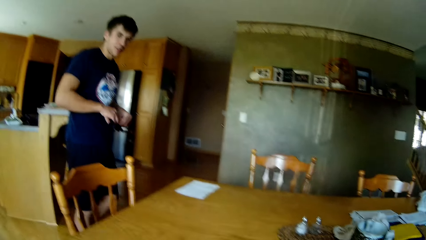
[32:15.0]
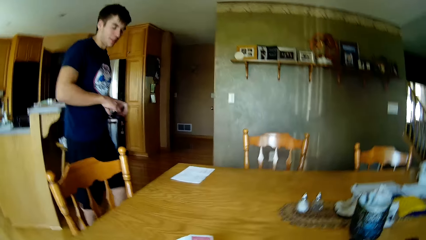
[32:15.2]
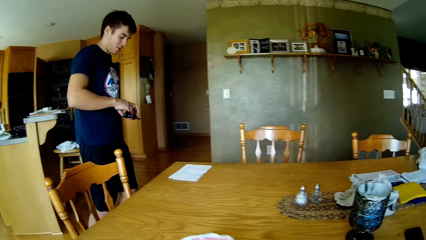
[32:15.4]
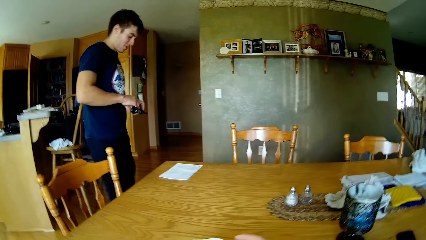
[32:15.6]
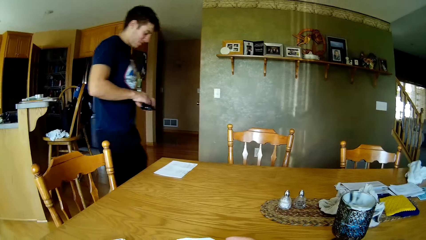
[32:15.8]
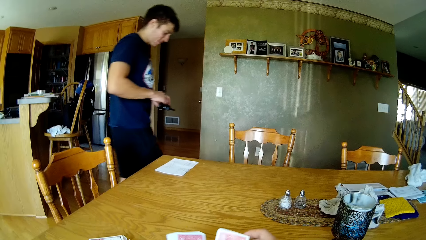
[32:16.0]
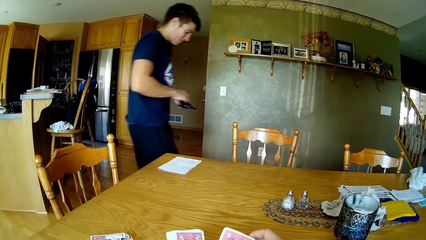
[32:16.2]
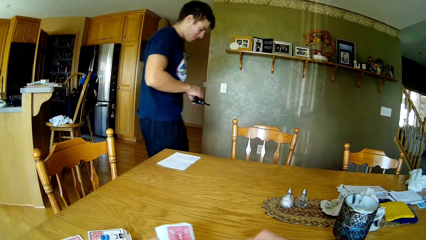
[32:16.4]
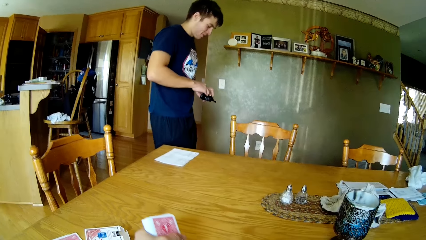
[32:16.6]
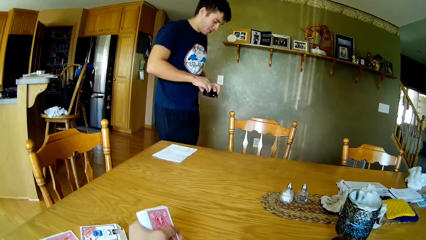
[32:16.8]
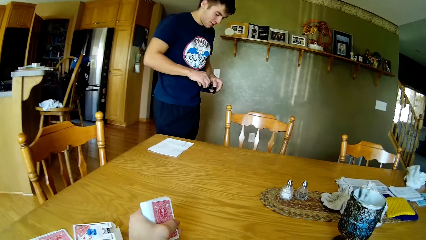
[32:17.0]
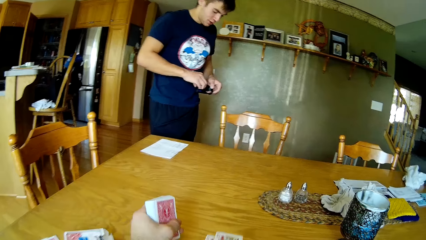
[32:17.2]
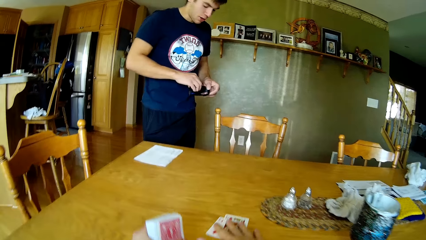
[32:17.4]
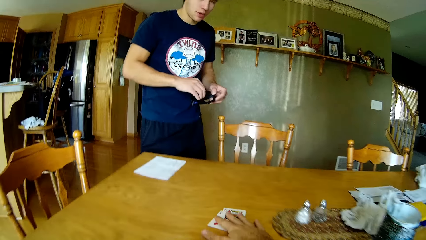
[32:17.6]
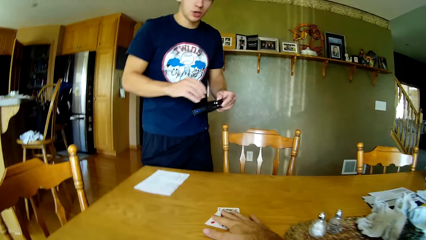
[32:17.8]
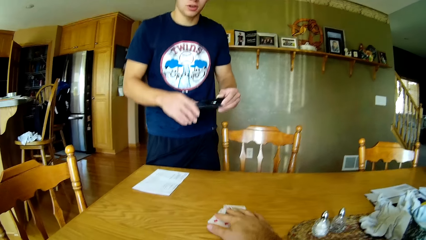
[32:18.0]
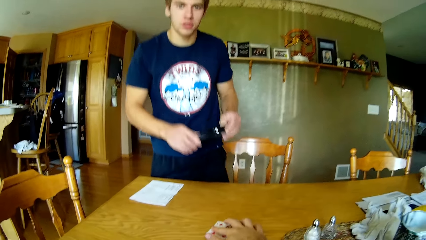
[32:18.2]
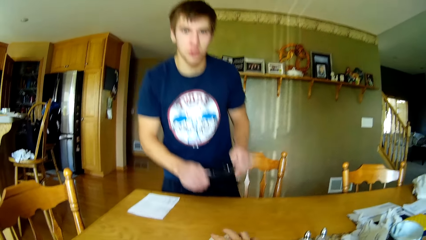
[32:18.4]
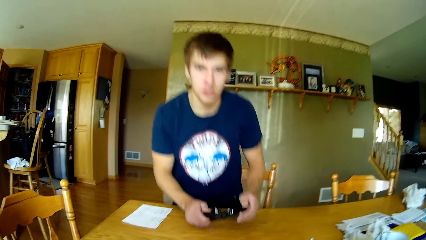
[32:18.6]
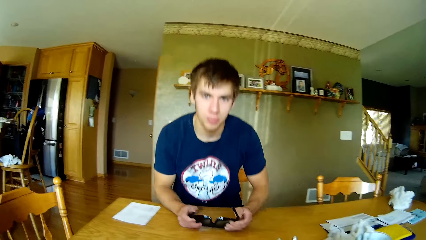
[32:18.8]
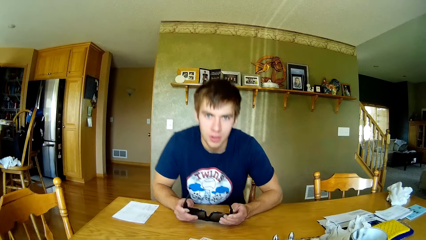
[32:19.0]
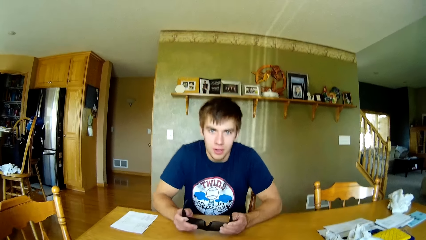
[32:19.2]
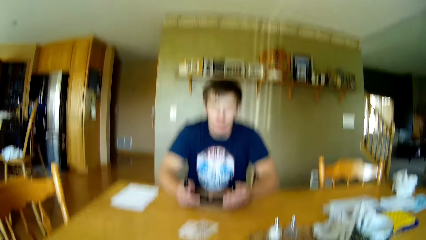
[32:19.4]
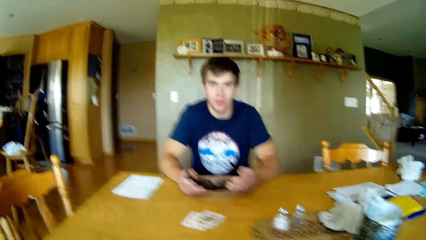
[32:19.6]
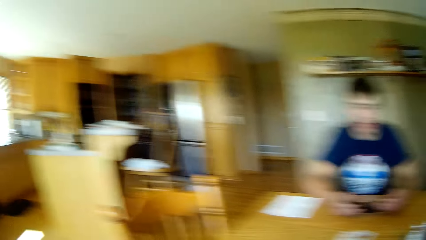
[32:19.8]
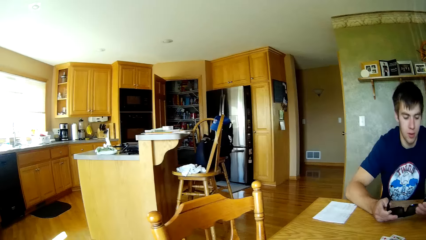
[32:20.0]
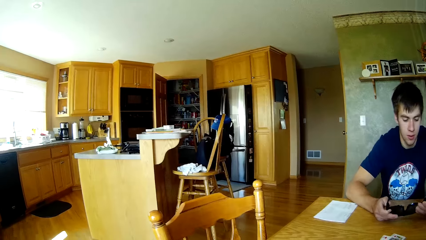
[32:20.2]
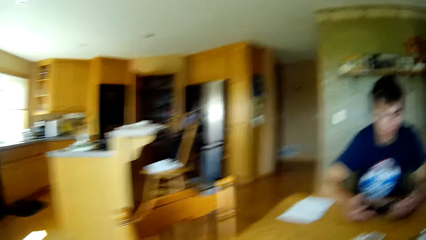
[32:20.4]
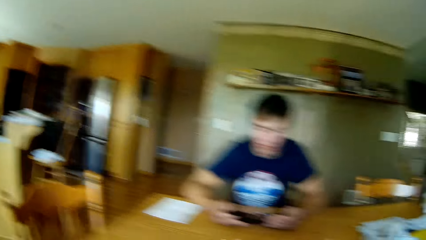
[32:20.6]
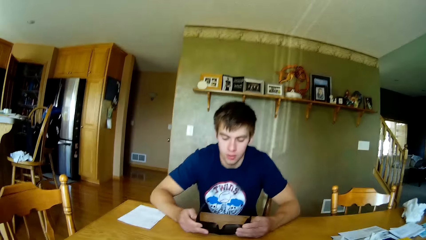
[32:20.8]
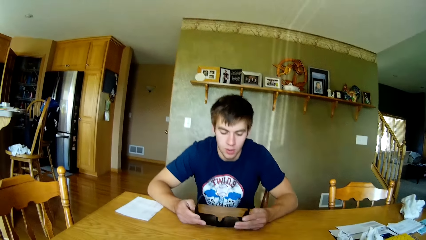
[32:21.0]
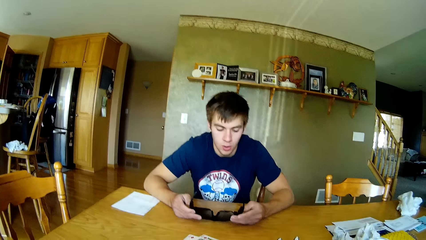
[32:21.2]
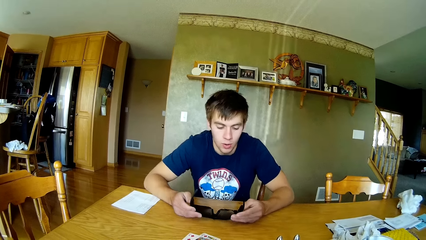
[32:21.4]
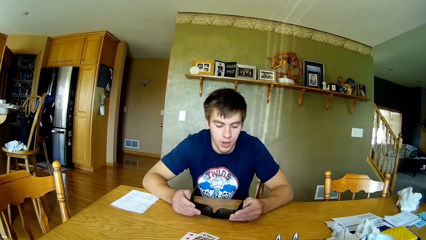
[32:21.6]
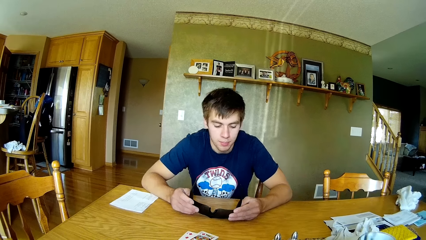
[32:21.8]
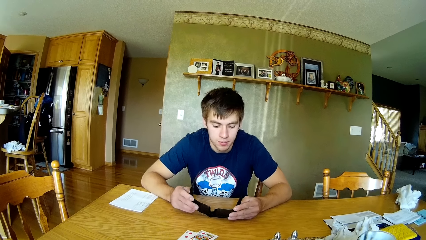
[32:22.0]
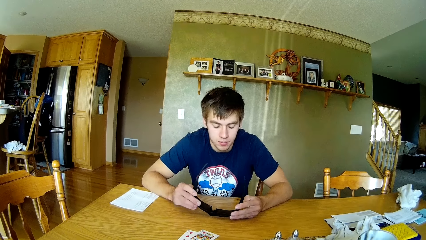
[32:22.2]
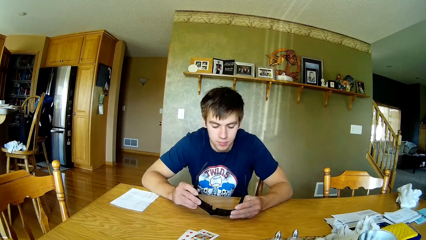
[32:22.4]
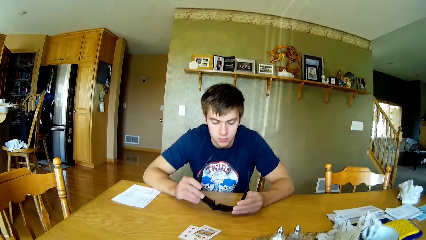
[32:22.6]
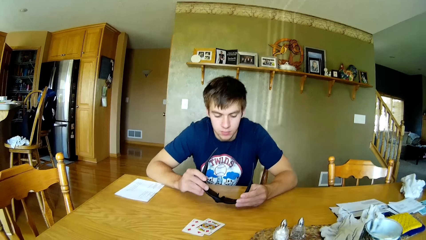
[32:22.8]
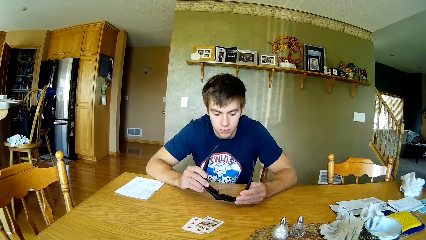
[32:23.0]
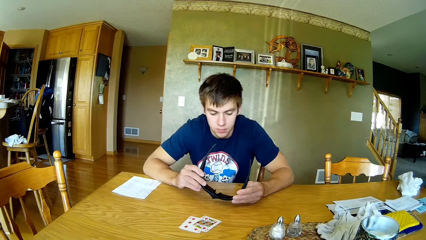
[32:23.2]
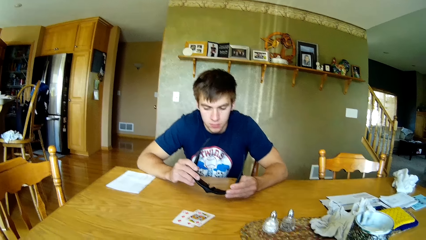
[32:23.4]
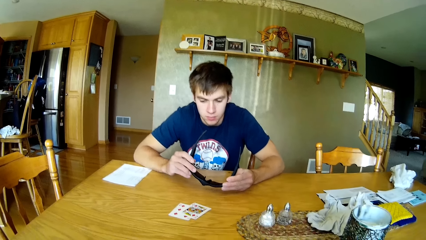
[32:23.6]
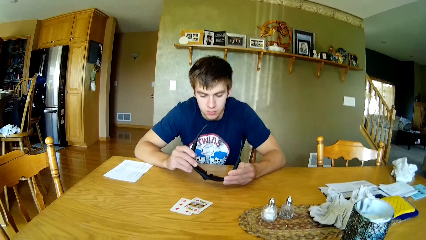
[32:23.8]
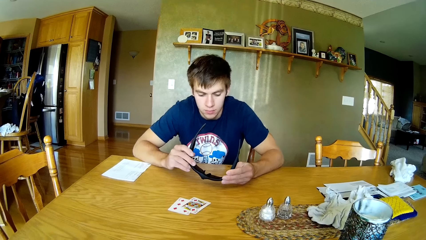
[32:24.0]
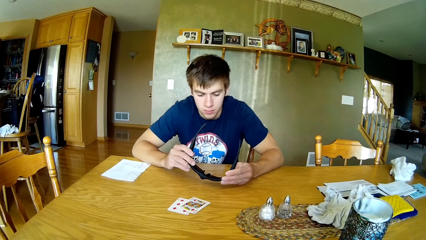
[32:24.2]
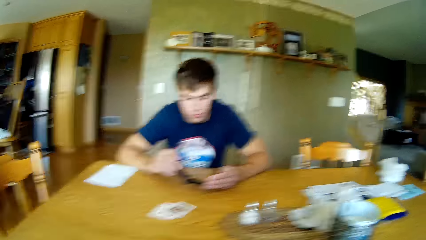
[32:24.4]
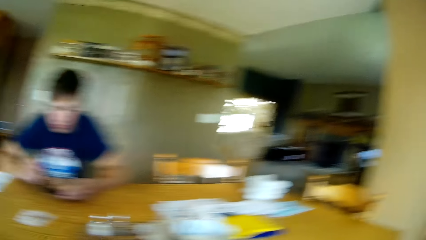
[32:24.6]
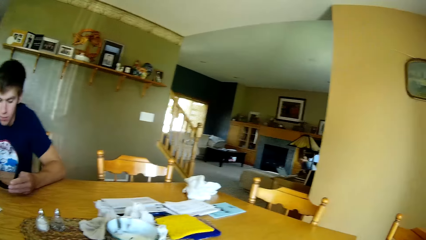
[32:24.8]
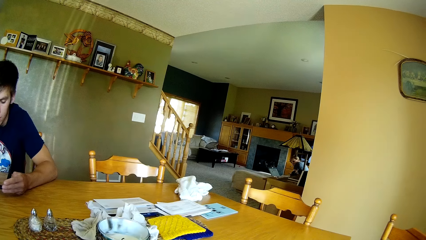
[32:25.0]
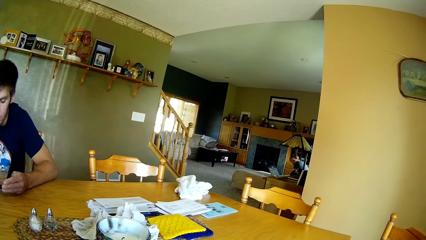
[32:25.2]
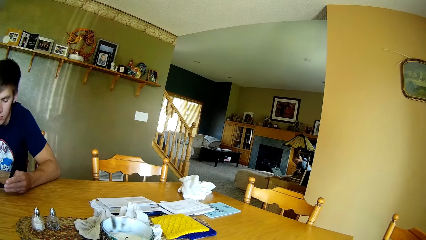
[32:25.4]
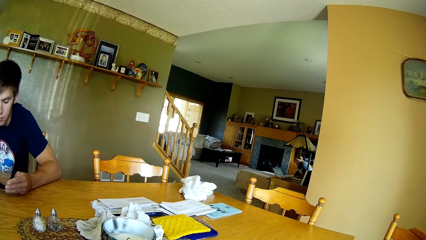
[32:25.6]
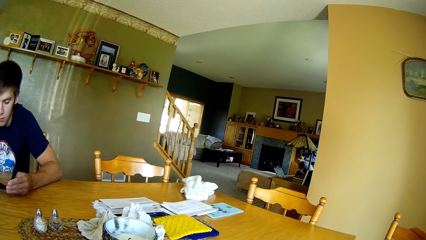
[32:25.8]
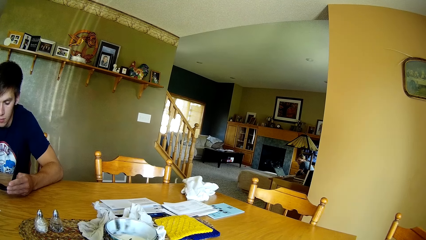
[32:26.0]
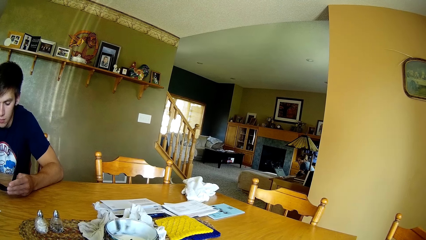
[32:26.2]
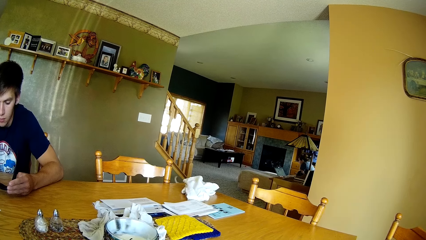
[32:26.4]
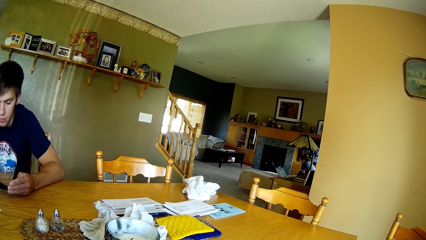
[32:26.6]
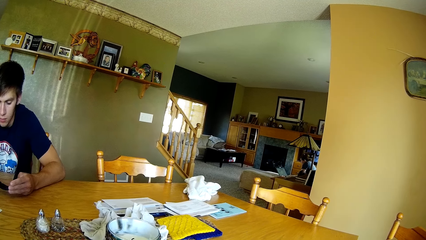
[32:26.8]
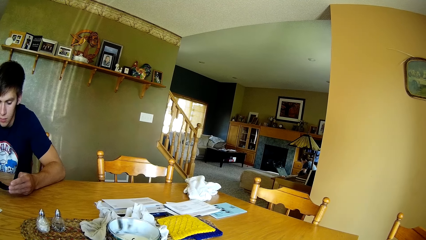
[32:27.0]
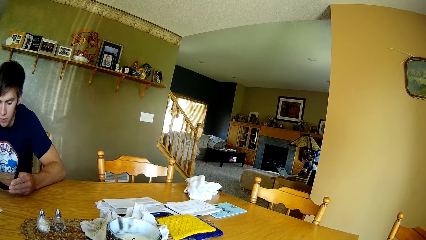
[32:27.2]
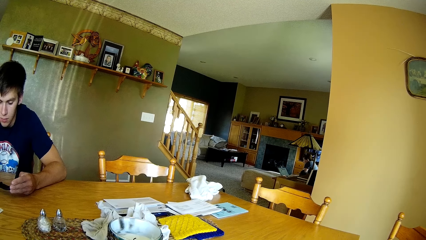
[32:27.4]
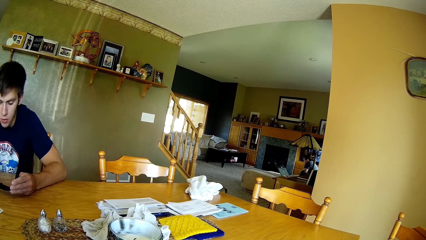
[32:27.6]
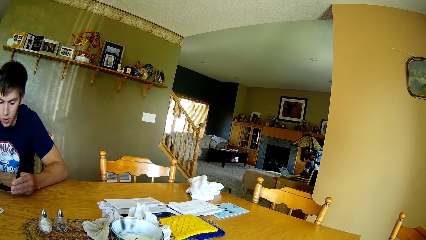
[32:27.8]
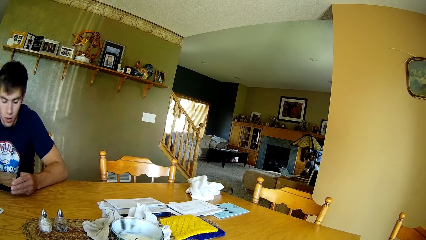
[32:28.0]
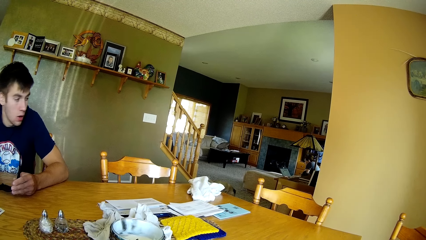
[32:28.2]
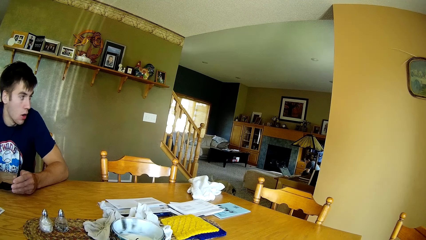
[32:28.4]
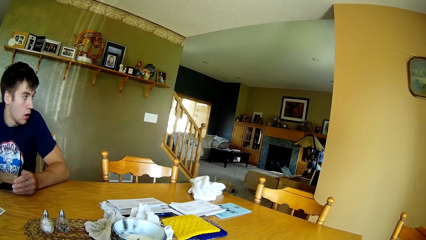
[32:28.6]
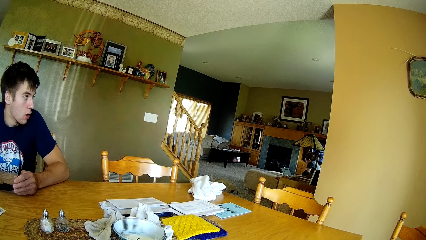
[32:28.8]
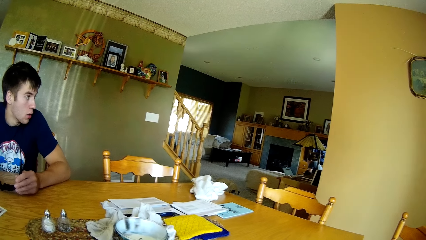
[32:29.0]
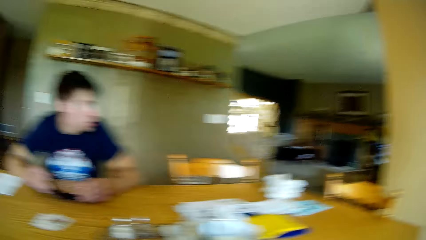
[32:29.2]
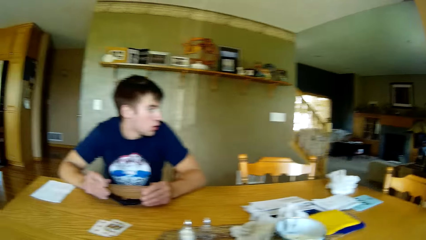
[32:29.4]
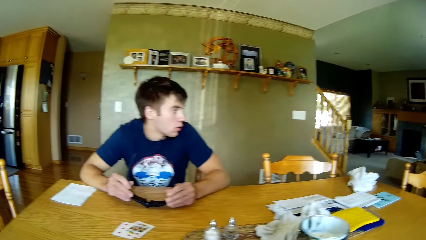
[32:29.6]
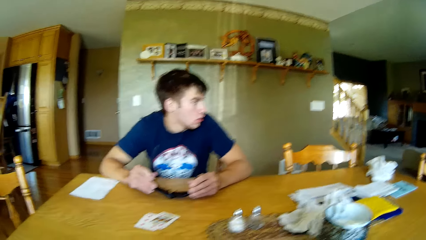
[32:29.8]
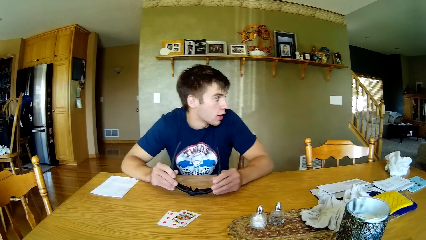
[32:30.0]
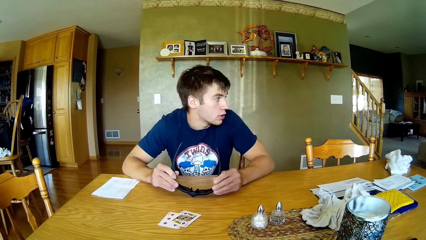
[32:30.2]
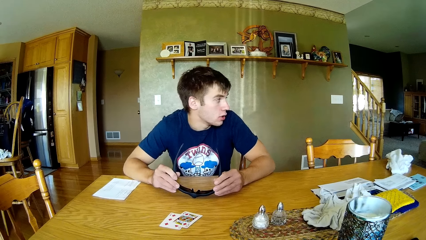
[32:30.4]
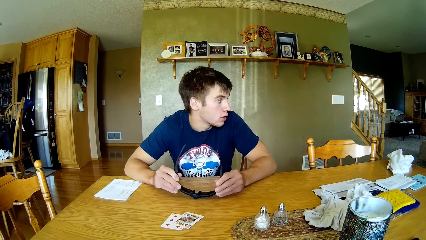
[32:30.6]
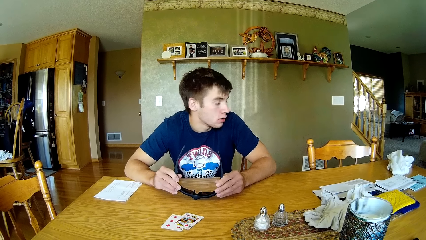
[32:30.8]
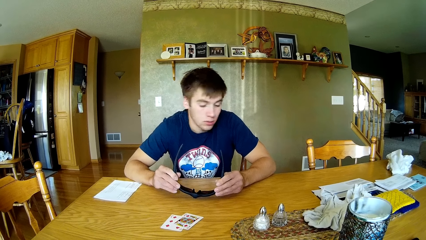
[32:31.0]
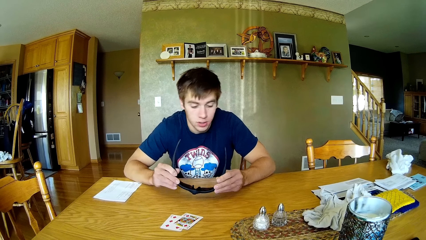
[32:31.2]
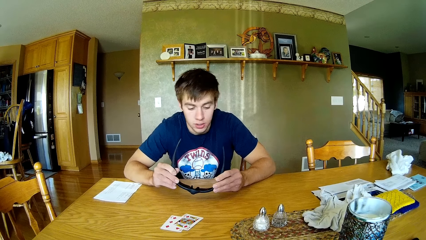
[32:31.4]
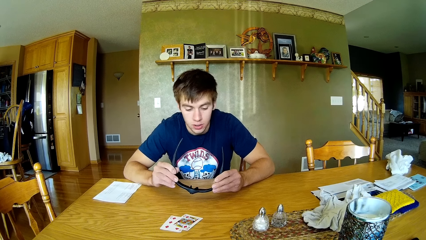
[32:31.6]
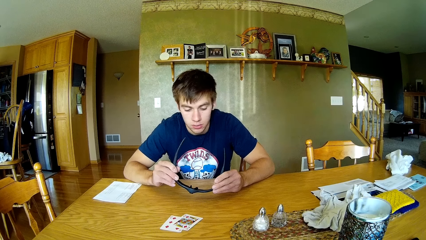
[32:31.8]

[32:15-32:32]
The camera wearer shares cards to a person. They dialogue with the person. A man holds the glass. The camera wearer dialogues with another person.
